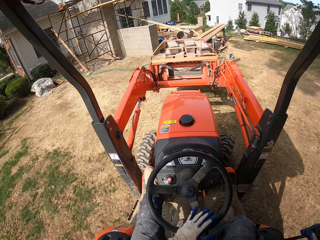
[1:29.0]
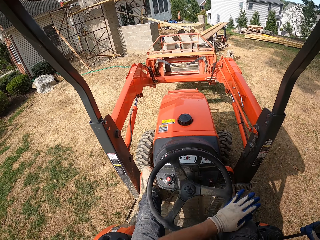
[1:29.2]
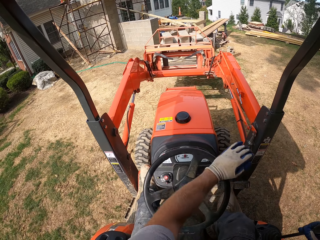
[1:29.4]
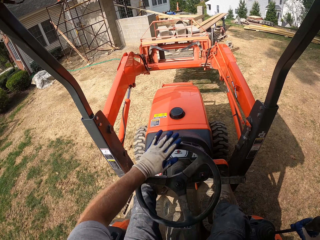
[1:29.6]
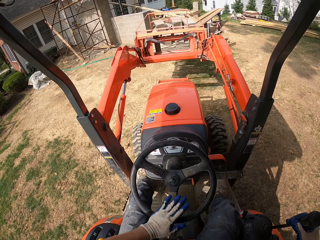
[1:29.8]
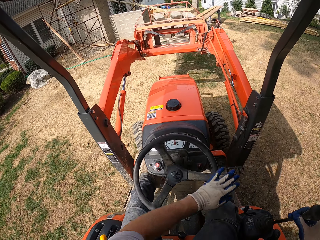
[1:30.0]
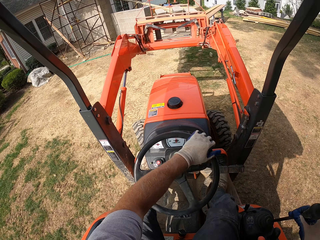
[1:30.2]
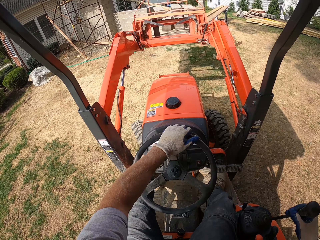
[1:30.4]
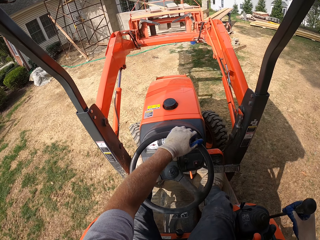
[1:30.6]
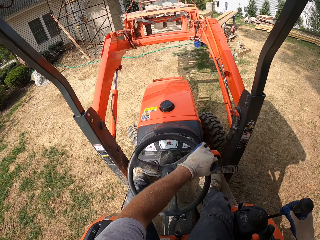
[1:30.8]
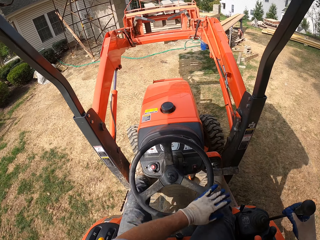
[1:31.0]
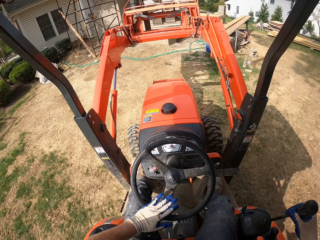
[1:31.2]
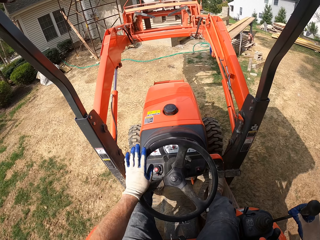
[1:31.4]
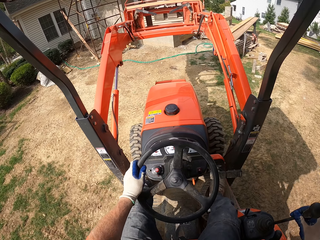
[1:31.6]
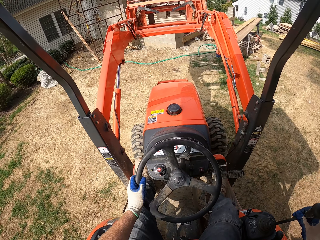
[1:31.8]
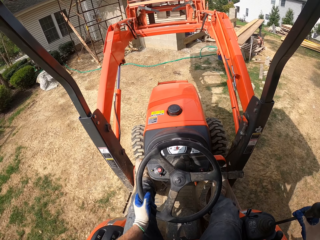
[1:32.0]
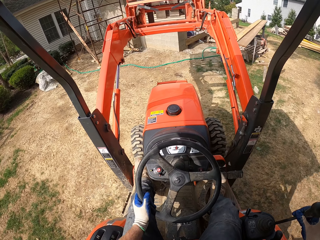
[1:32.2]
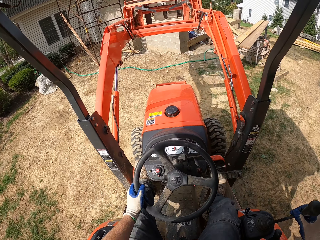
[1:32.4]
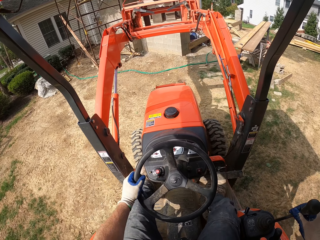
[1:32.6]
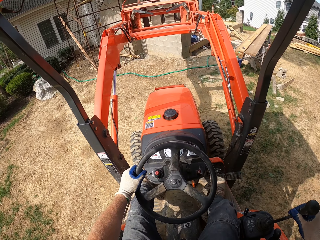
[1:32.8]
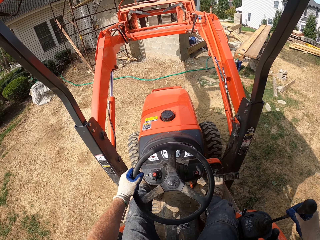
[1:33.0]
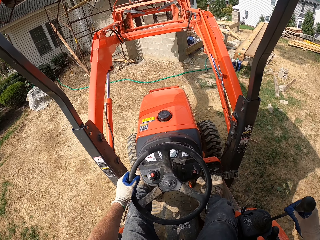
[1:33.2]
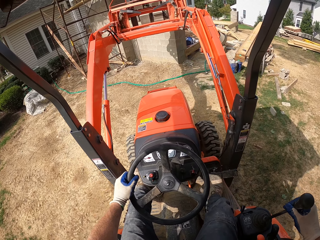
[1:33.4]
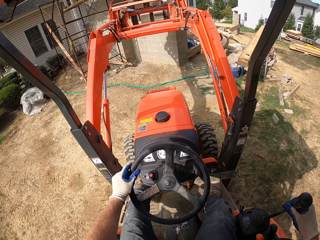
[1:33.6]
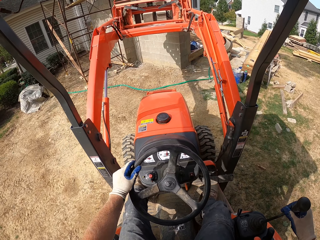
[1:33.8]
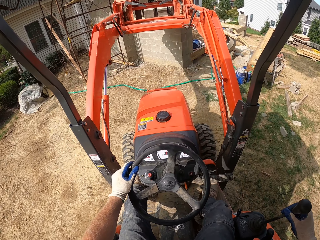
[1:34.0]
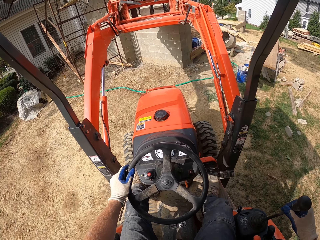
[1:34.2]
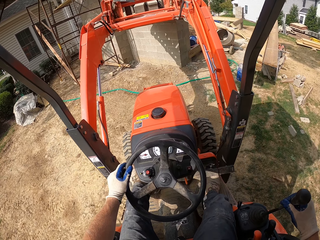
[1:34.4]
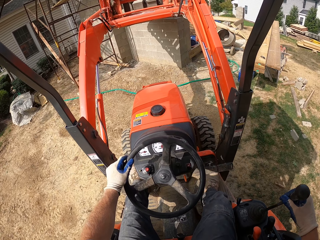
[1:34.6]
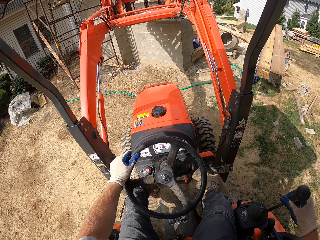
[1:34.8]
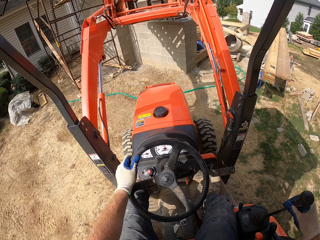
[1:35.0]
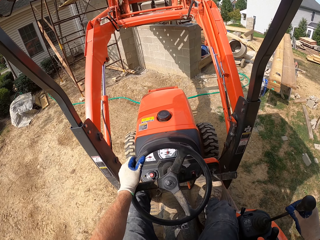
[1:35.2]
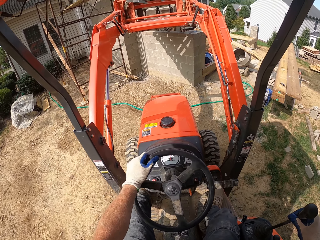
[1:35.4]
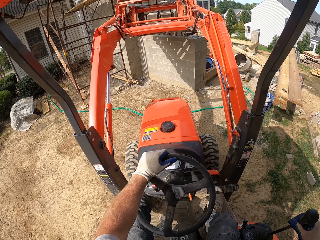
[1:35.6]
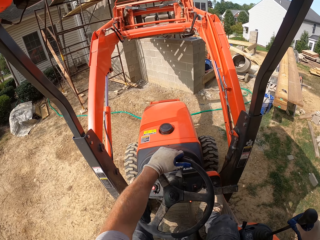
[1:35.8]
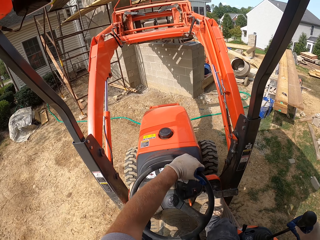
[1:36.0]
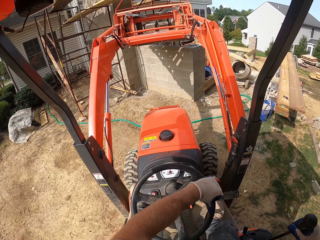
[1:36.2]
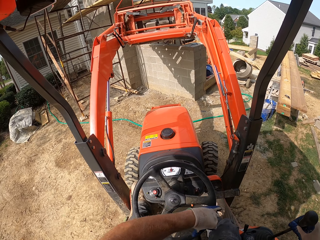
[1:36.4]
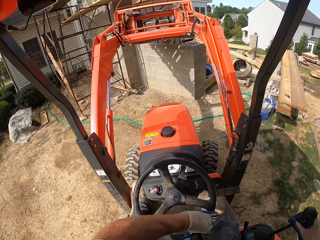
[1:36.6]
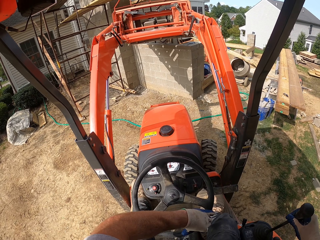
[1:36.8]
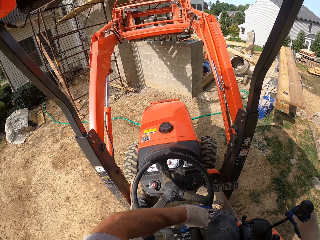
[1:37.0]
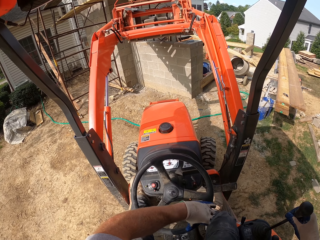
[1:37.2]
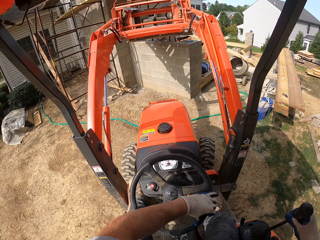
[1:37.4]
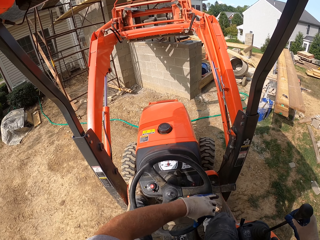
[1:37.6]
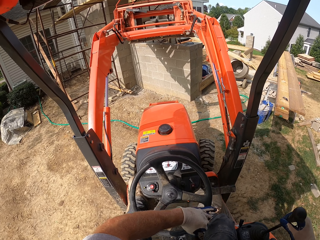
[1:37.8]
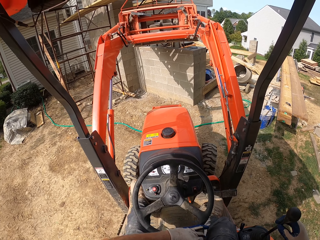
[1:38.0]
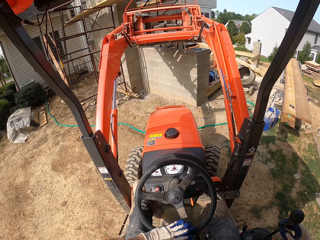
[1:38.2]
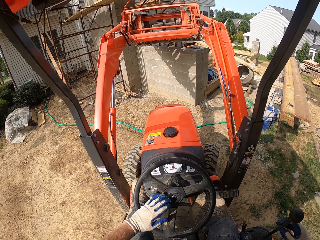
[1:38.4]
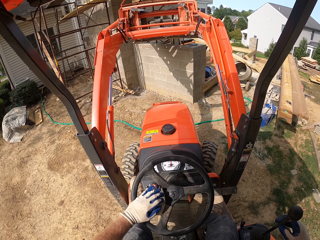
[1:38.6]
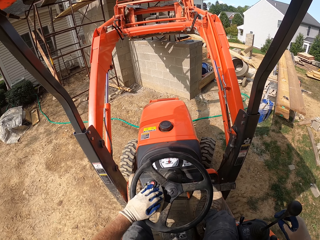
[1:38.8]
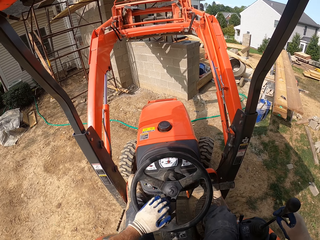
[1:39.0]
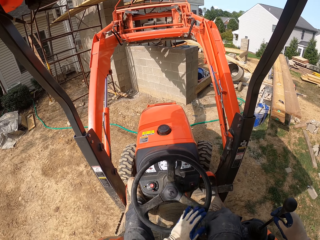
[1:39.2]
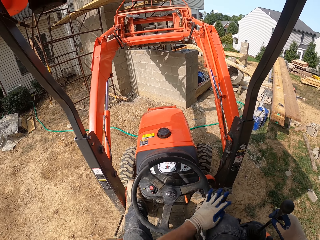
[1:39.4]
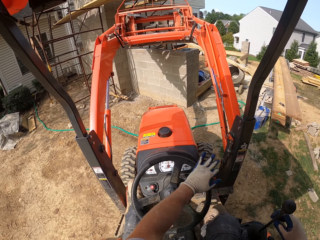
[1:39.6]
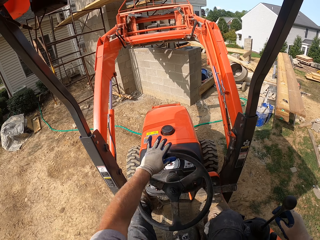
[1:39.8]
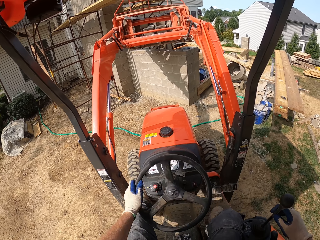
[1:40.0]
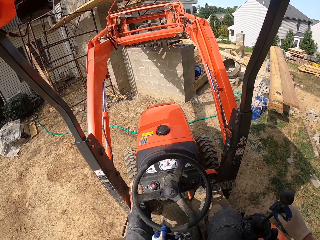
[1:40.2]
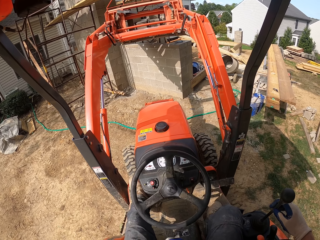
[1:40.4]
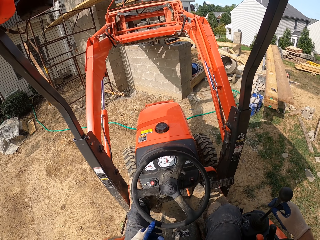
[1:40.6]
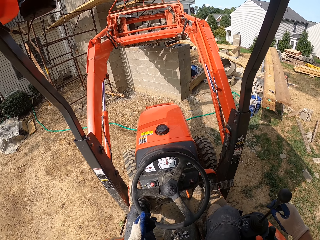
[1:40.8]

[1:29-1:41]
The camera wearer turns the forklift direction.

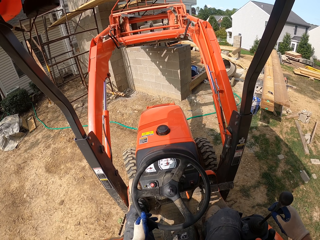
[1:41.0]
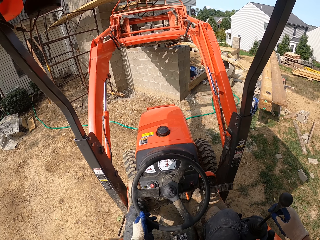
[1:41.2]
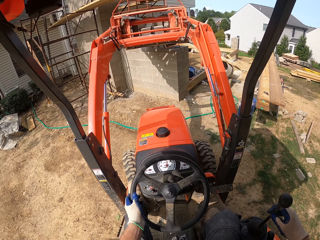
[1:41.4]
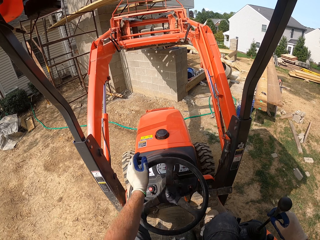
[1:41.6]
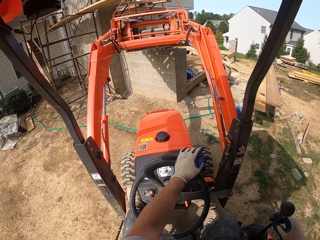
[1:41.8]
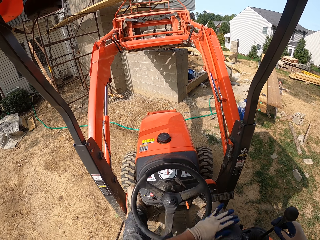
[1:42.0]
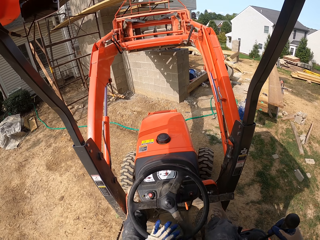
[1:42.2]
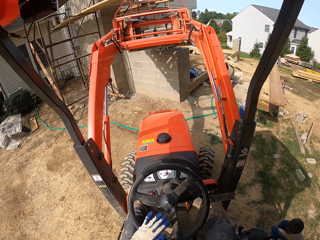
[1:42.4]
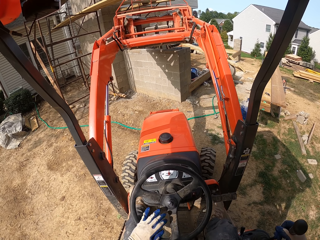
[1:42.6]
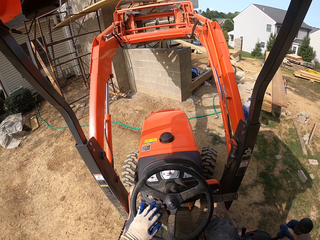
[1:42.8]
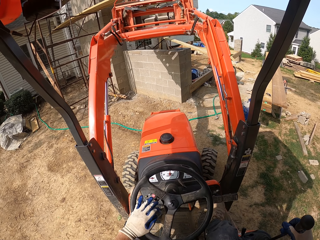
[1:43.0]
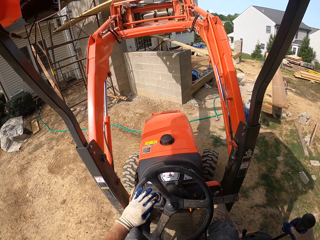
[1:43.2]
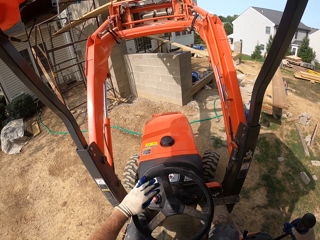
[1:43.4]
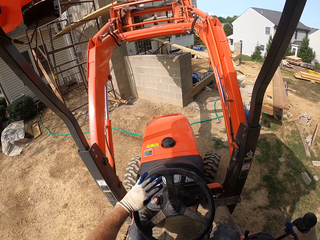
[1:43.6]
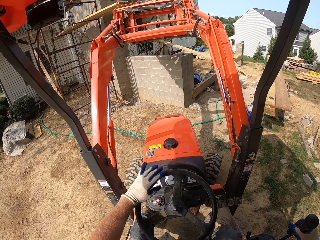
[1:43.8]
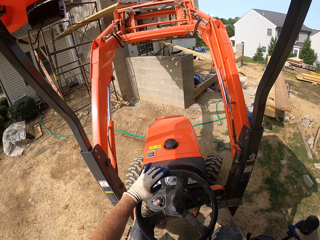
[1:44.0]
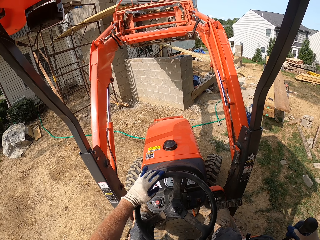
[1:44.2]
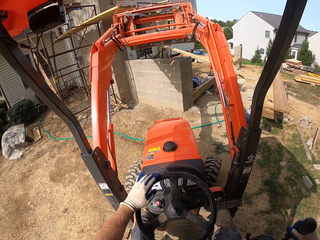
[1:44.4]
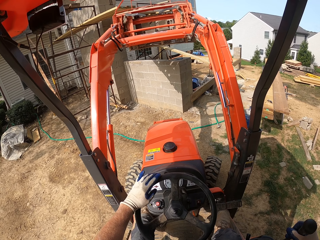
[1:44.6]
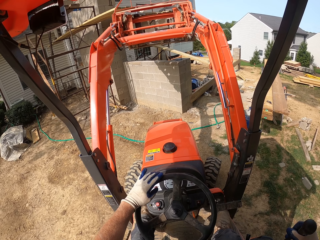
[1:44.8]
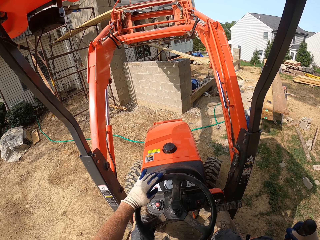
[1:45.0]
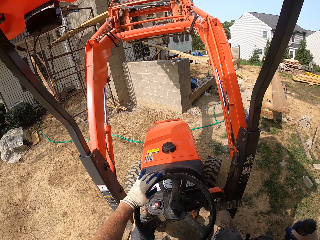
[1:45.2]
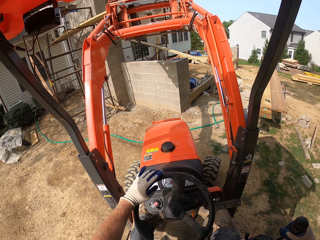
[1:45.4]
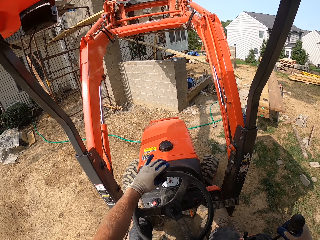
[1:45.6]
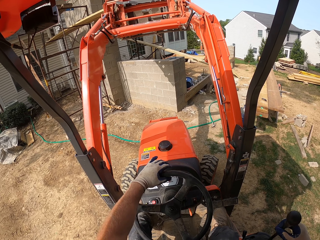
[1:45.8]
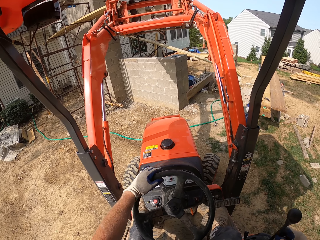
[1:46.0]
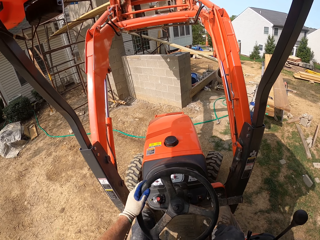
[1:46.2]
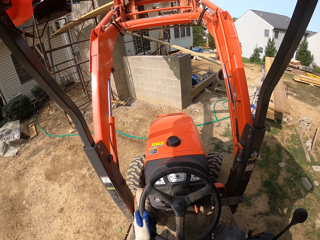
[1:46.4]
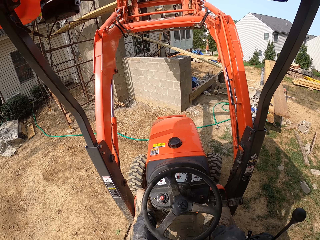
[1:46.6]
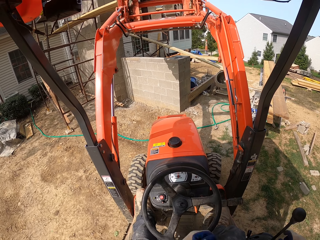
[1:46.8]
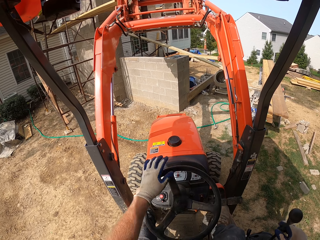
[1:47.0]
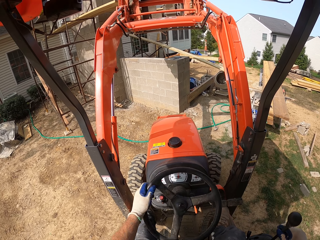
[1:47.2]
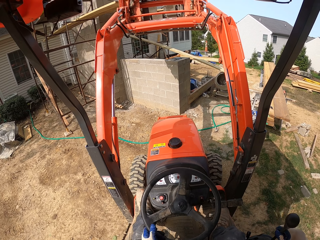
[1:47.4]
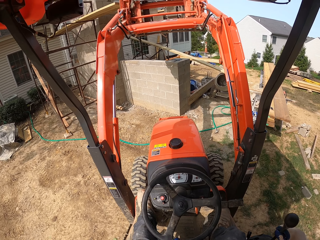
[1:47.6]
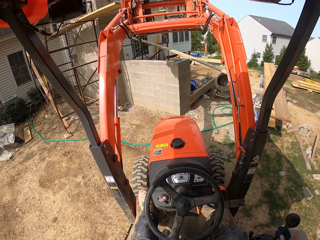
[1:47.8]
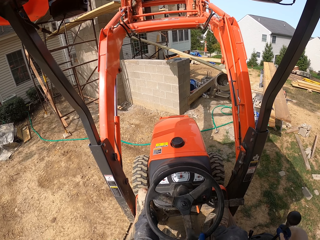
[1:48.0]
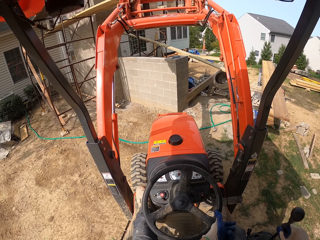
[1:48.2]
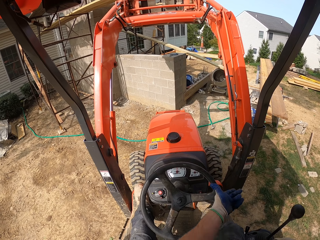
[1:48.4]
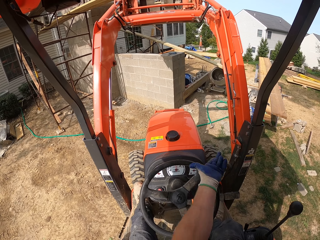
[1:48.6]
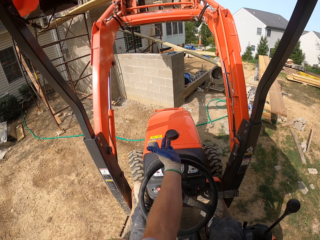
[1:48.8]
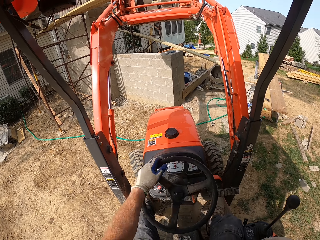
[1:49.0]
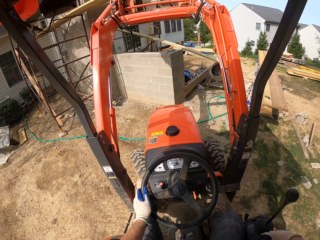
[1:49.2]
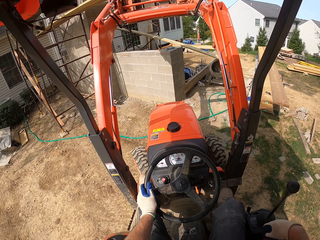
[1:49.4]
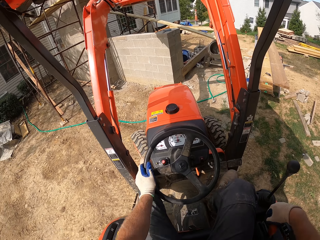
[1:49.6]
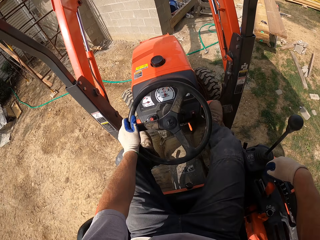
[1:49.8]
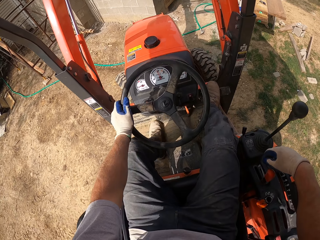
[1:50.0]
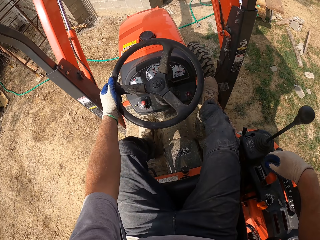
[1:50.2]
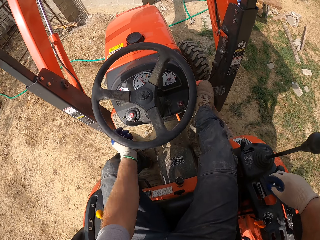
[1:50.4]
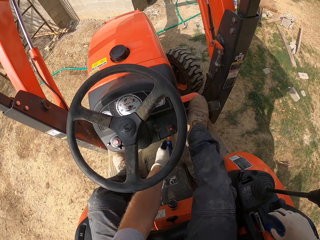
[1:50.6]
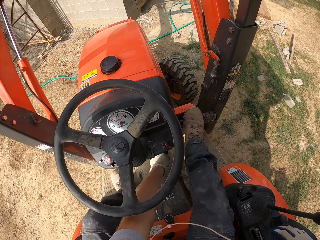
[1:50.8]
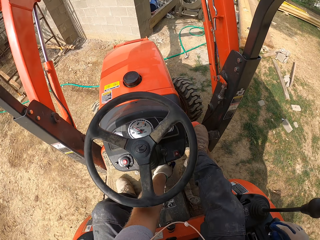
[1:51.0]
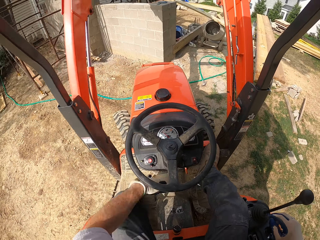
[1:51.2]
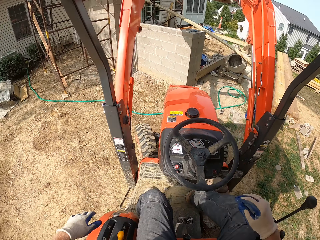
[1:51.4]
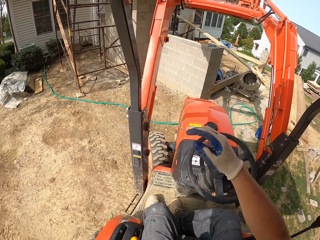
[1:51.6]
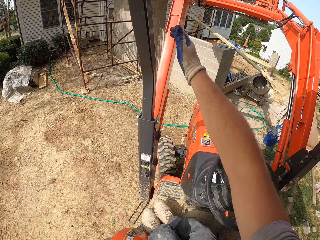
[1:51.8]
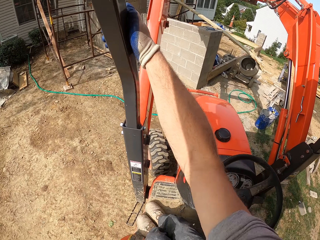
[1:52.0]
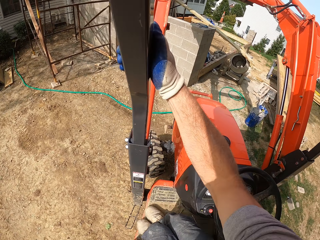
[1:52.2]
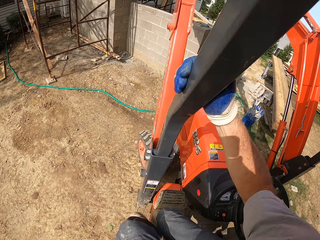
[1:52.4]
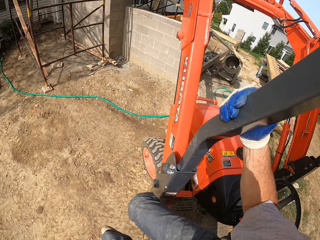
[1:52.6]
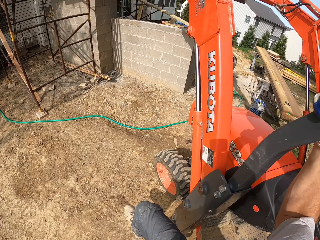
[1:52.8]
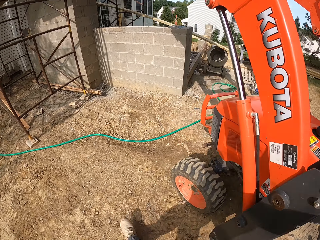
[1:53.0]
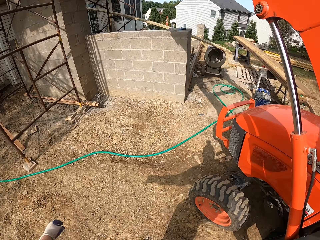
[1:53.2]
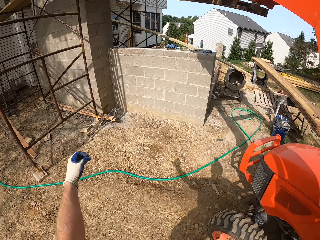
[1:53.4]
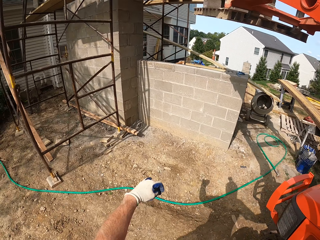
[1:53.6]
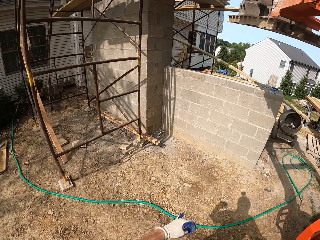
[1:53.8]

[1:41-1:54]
The camera wearer climbs out of the forklift.
